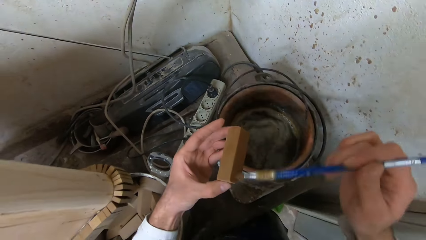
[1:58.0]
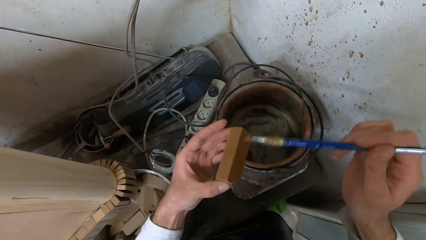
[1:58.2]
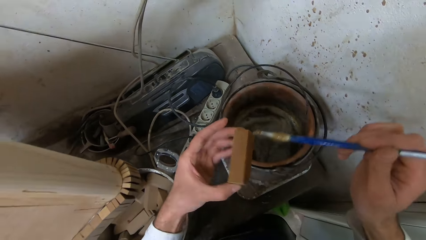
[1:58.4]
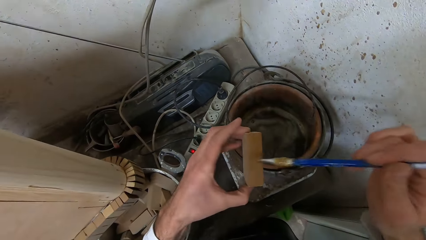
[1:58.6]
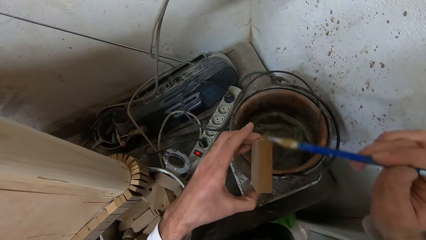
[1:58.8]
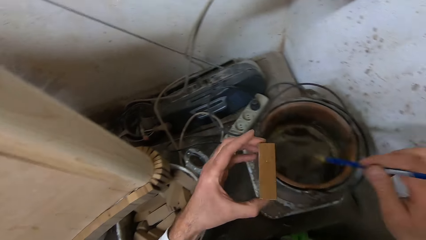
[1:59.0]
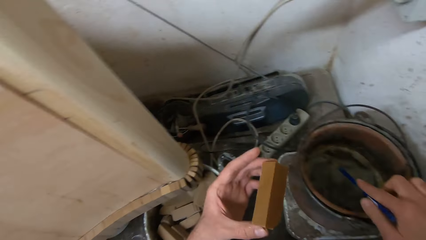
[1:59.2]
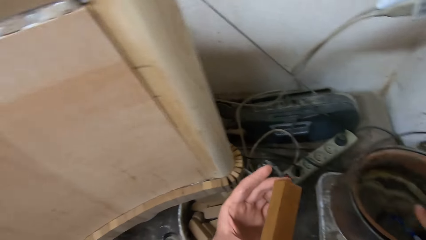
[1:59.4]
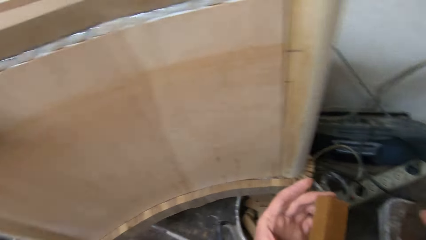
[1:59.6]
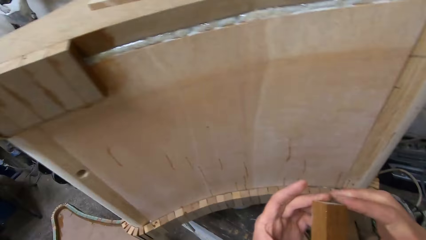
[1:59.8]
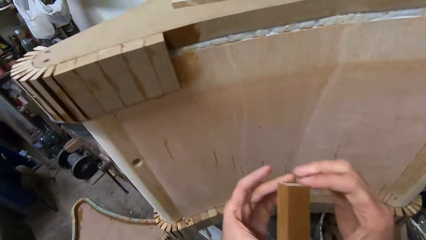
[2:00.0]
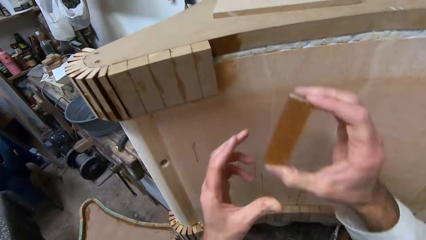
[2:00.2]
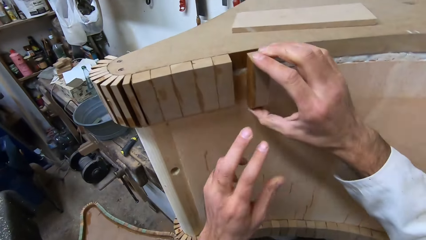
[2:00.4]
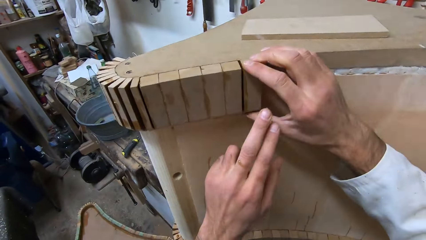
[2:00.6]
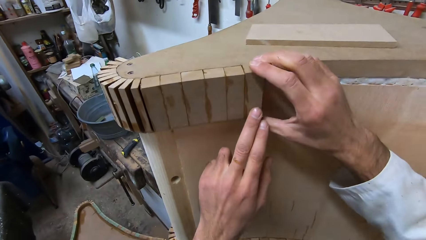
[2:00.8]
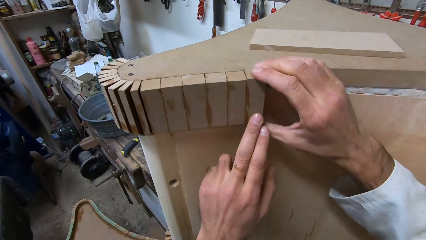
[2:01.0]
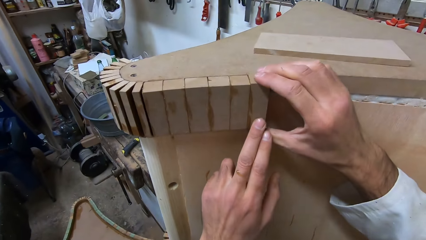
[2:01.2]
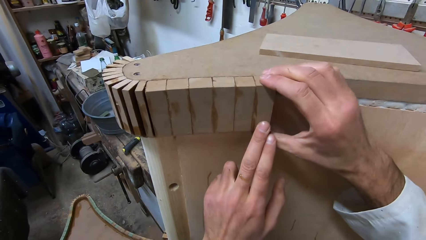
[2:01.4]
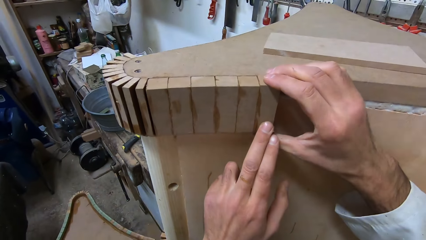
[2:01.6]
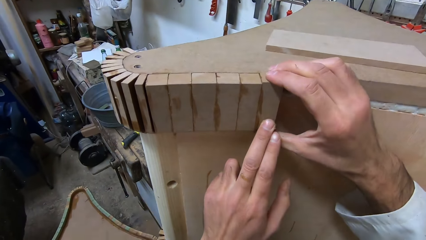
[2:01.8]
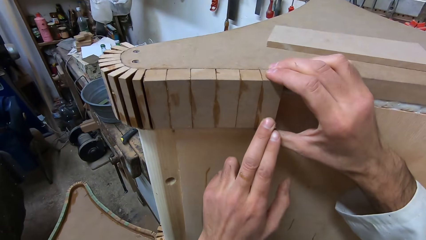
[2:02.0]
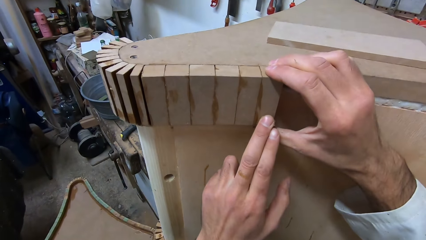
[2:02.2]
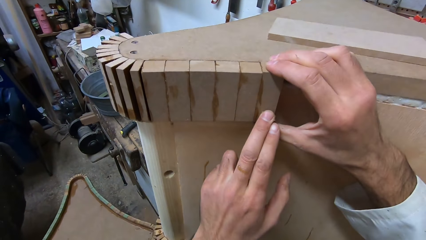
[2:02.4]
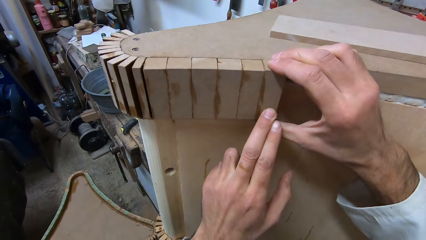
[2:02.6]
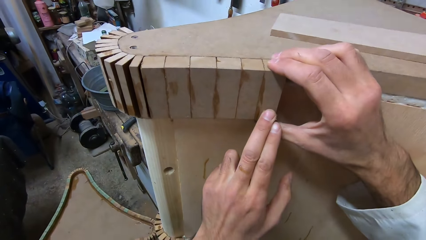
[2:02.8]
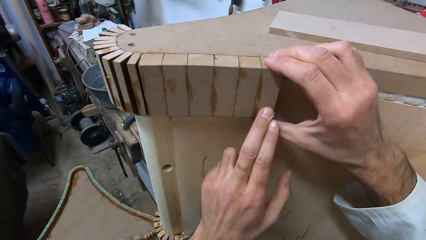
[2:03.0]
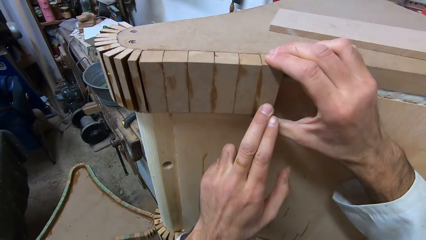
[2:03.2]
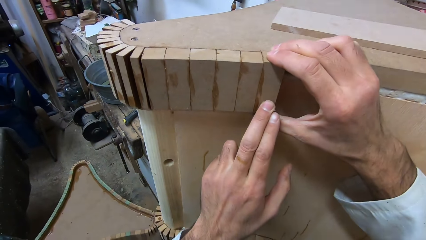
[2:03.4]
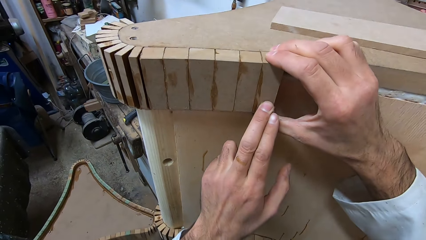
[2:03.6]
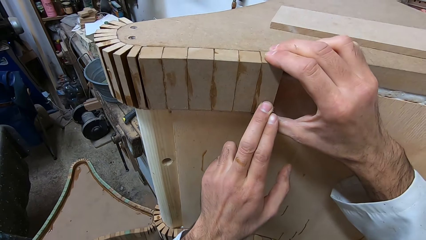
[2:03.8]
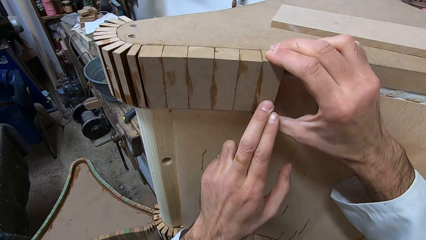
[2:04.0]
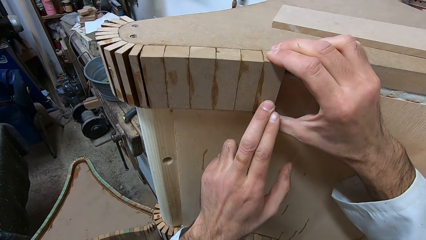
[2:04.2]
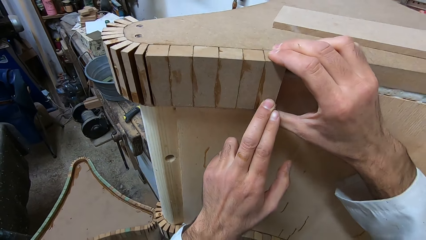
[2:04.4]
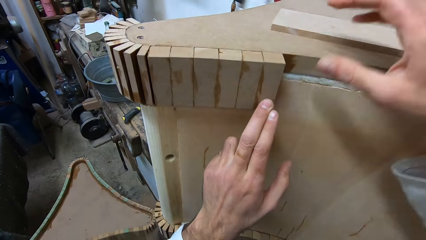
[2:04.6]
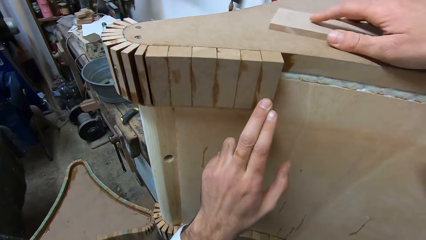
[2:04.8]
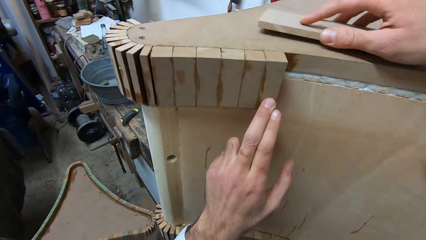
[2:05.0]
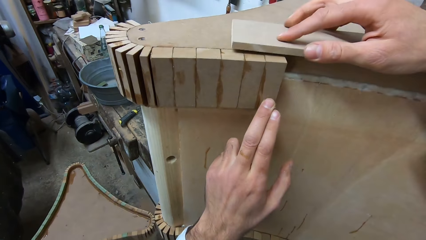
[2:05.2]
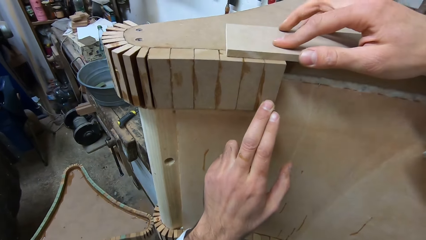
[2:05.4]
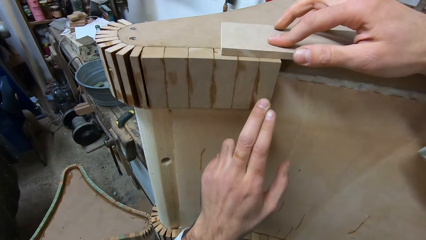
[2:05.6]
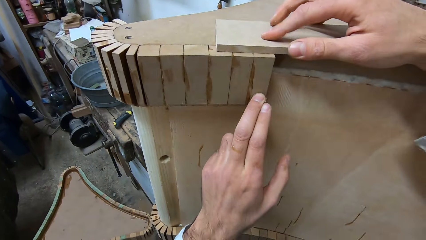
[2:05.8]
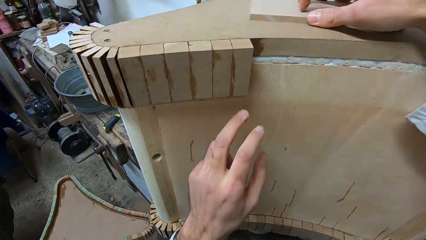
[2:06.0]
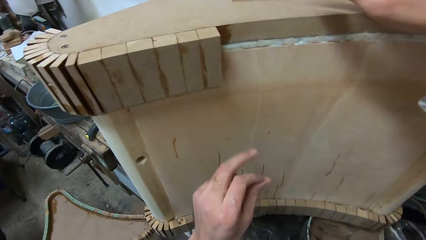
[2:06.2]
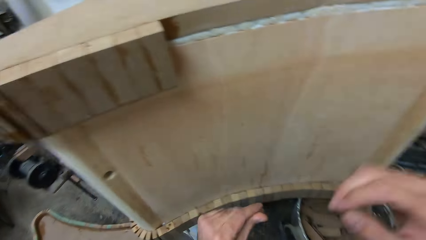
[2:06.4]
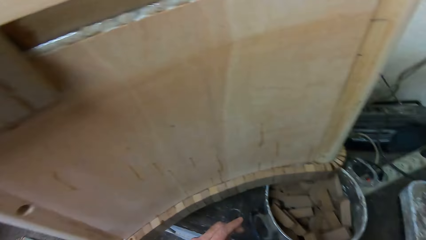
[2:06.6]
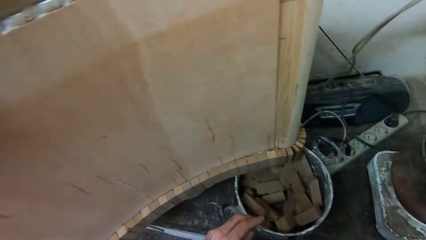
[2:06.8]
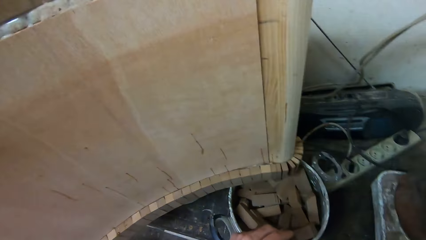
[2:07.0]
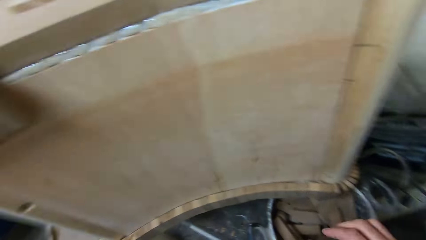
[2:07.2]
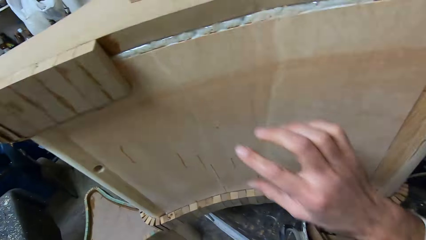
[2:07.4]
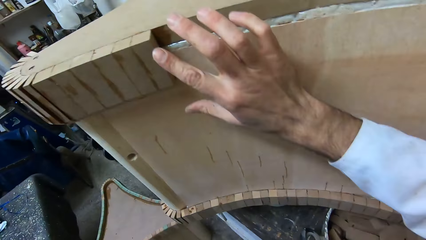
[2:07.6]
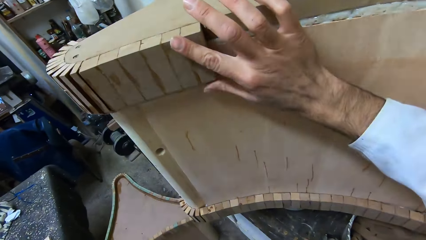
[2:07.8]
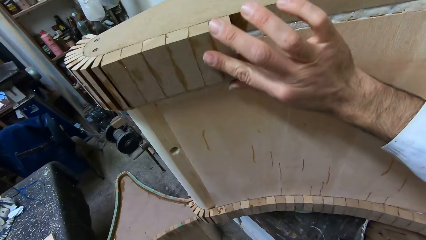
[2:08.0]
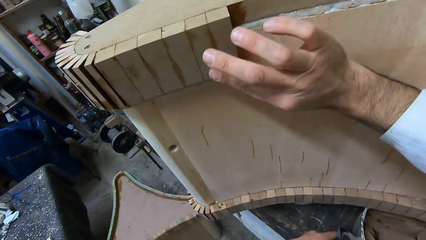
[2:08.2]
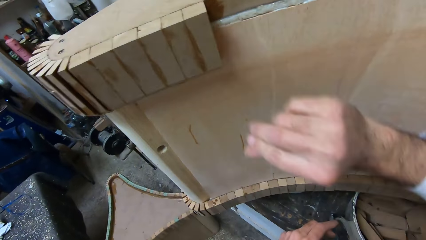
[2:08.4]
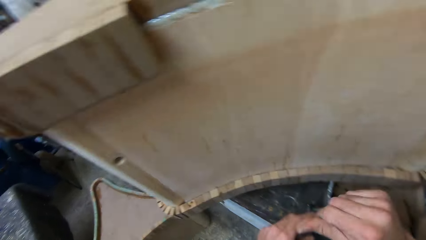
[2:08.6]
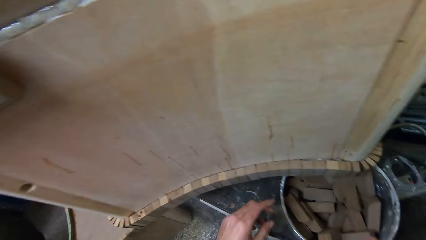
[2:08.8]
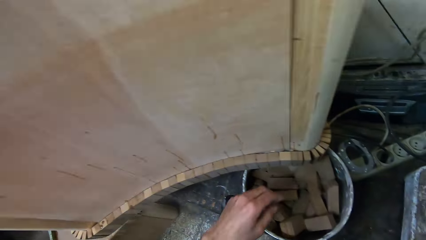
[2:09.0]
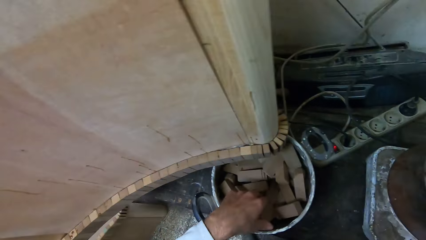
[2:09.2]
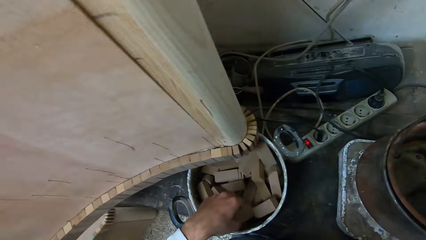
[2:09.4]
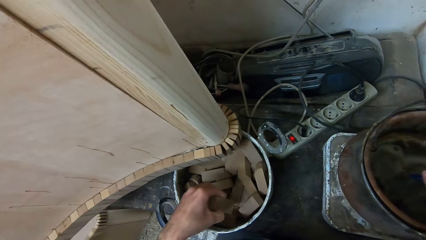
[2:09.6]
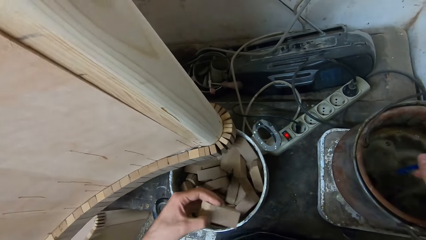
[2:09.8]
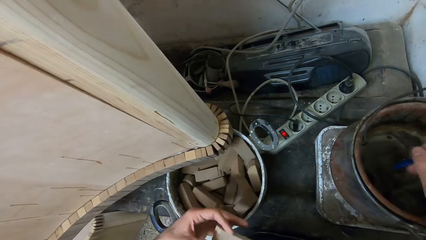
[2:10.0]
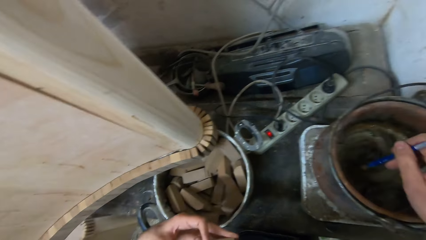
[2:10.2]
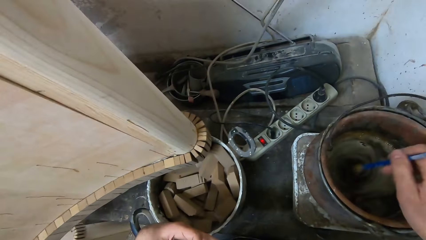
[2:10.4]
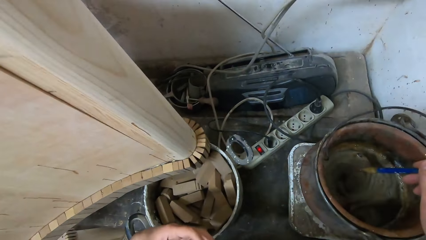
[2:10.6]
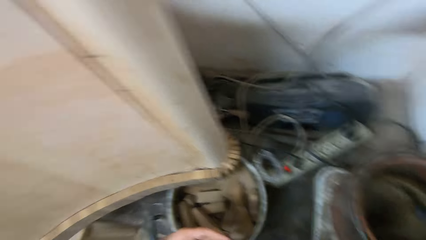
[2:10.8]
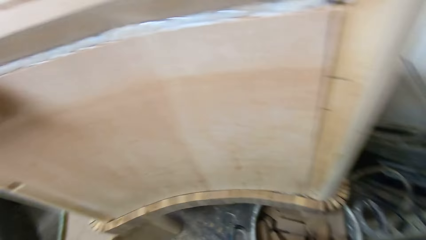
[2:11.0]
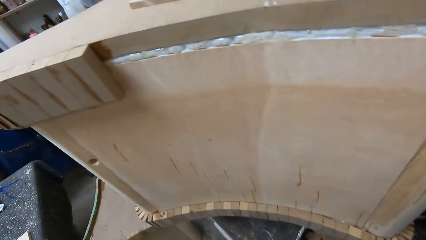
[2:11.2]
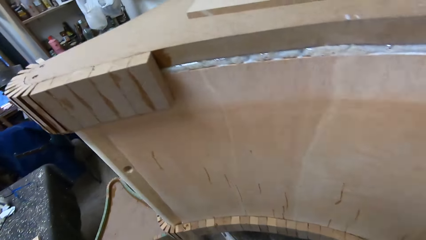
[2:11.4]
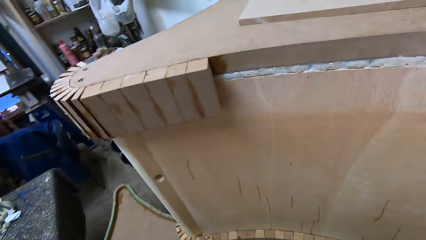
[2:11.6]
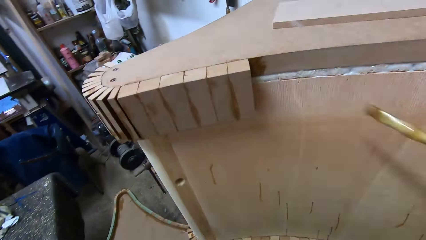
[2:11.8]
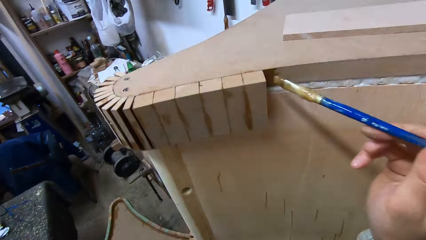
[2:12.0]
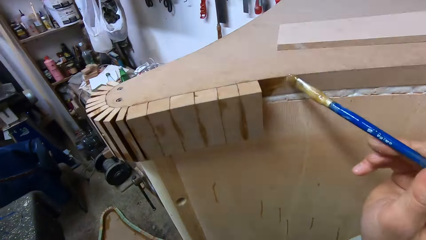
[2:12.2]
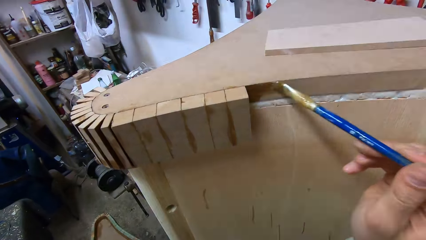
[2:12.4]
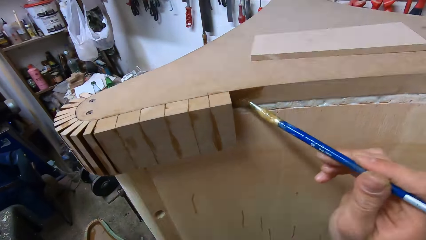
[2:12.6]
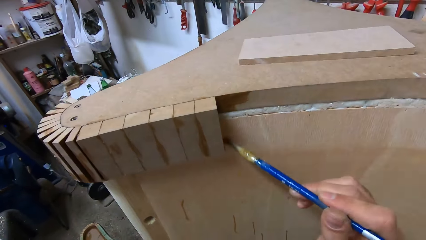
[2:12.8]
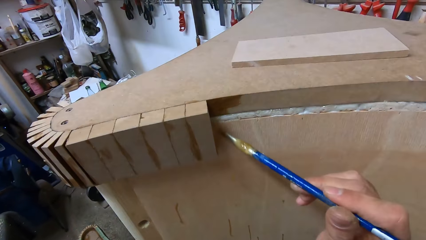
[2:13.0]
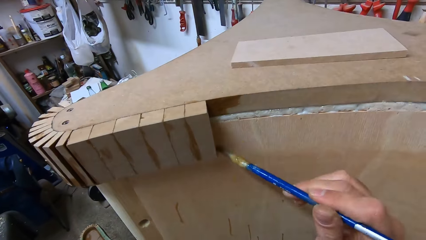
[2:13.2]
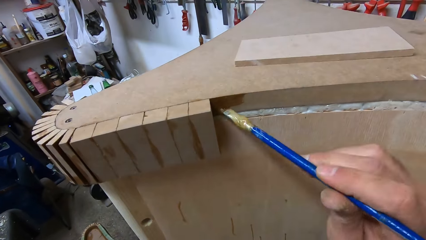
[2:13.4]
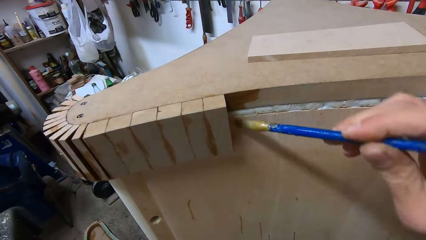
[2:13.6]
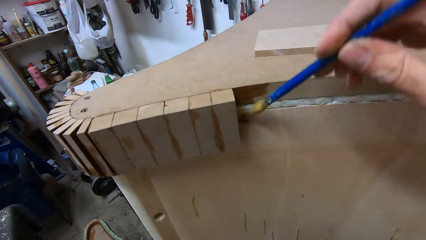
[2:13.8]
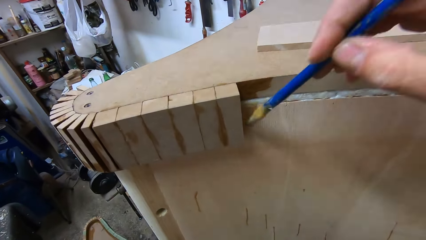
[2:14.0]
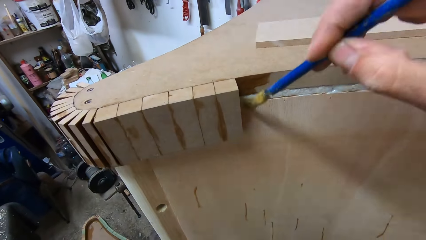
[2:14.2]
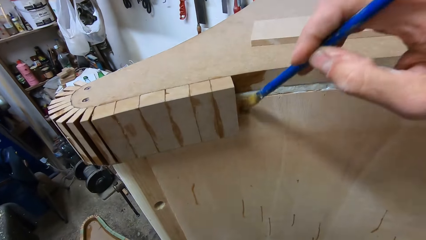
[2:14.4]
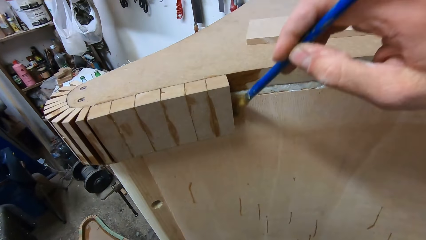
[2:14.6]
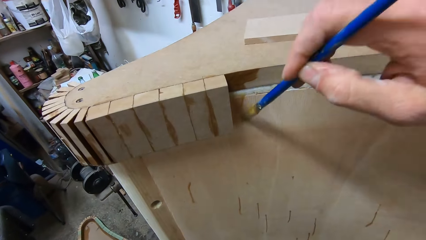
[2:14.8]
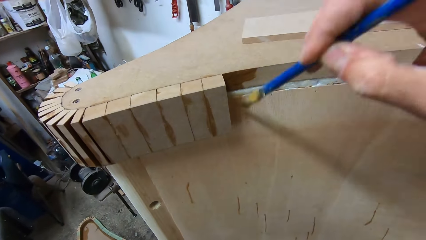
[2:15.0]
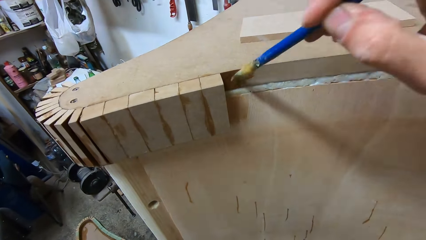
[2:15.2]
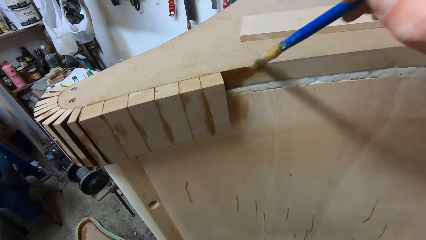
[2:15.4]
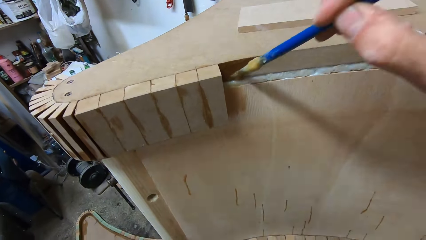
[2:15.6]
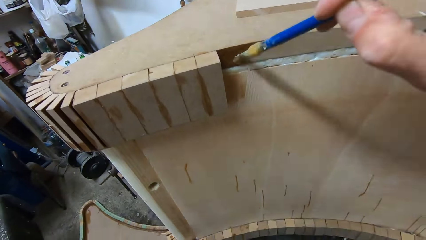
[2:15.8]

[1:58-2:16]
The camera wearer drops the glue brush into the bucket of glue. He attaches the piece of wood to the furniture. He picks up a wood. He moves the wood on top of the furniture. He wipes off the glue on the body of the wood with his right hand. He picks up a piece of wood from a bucket. He stirs the glue in the bucket with the glue brush. He applies the glue to the furniture.
